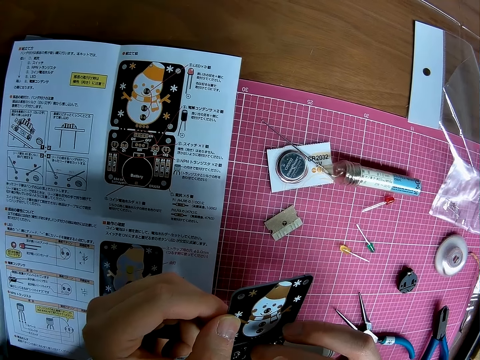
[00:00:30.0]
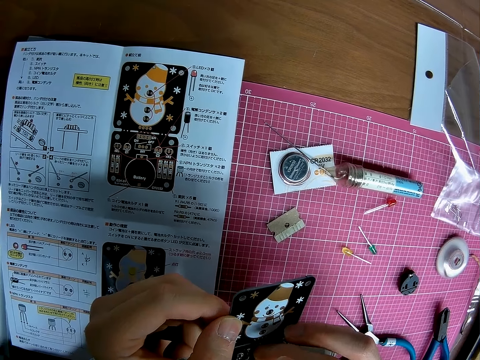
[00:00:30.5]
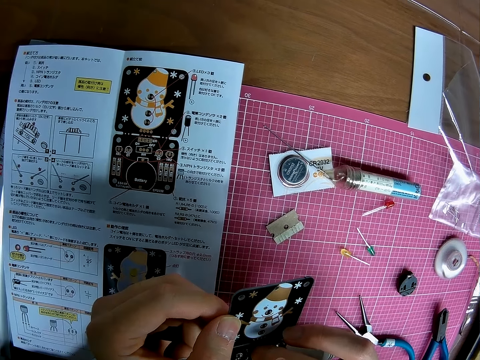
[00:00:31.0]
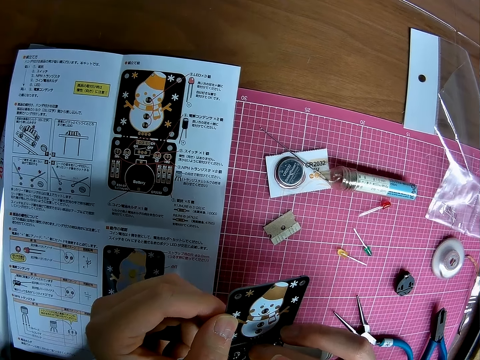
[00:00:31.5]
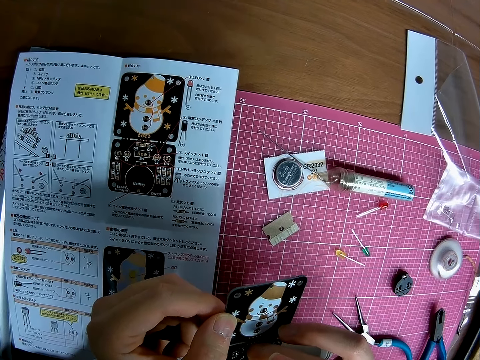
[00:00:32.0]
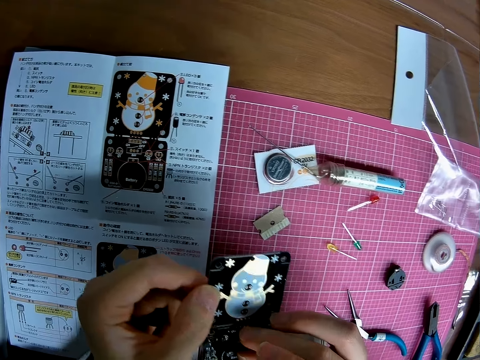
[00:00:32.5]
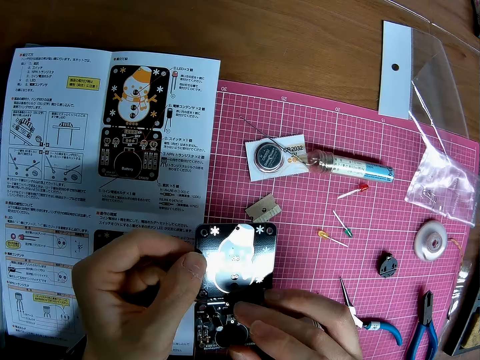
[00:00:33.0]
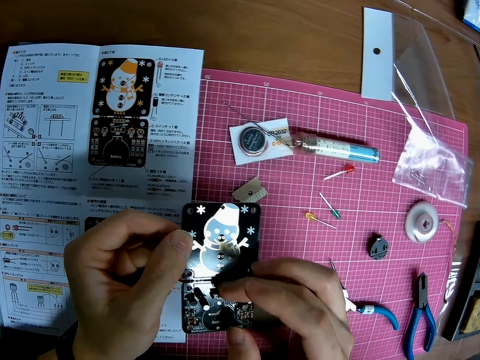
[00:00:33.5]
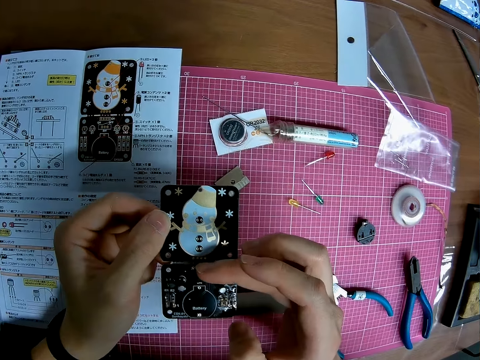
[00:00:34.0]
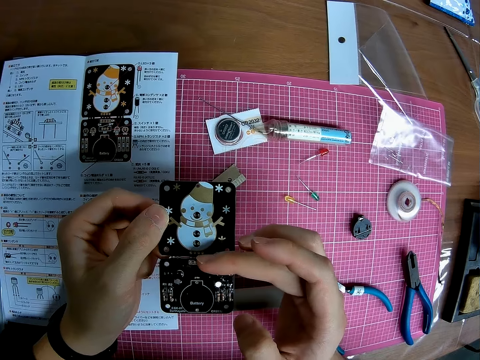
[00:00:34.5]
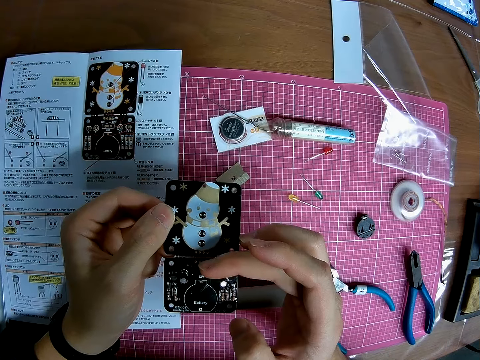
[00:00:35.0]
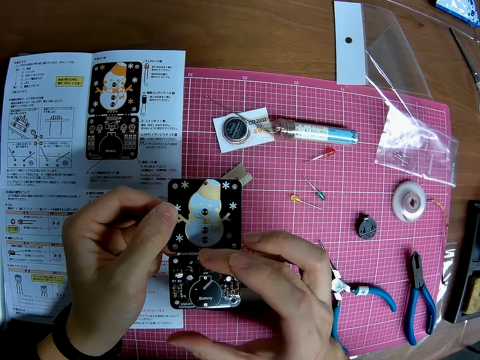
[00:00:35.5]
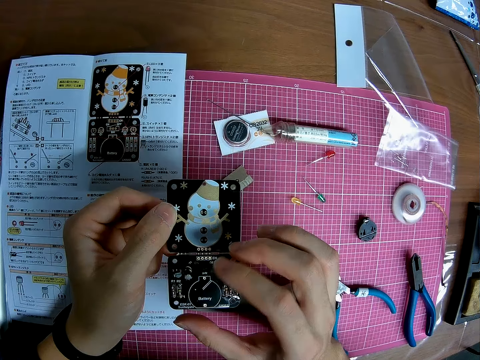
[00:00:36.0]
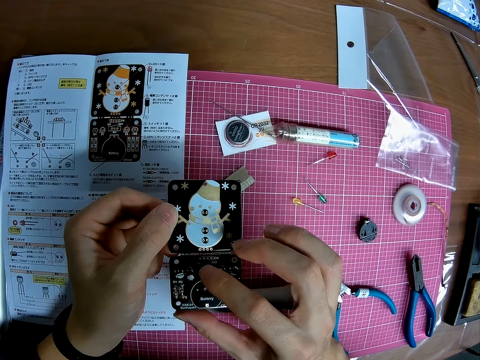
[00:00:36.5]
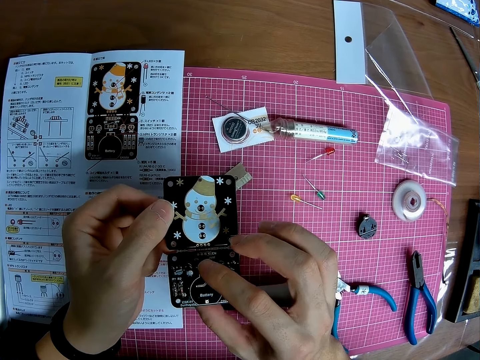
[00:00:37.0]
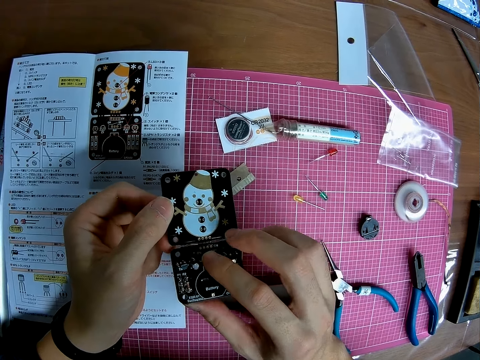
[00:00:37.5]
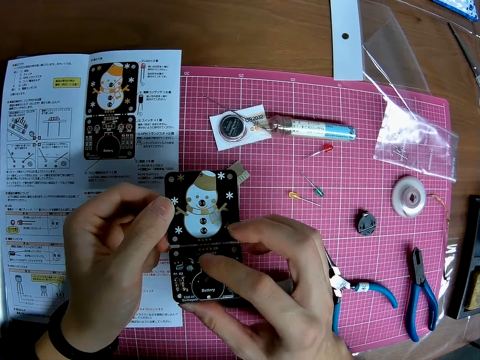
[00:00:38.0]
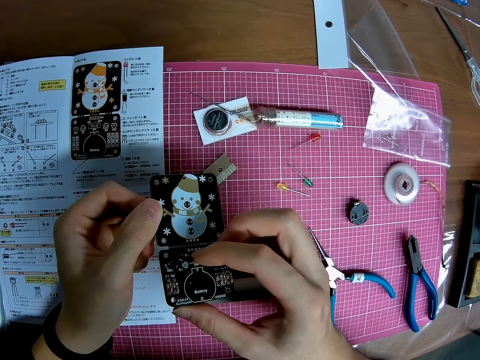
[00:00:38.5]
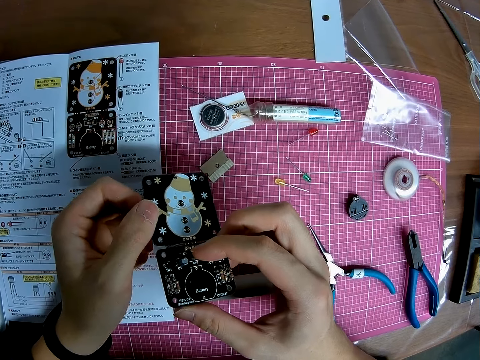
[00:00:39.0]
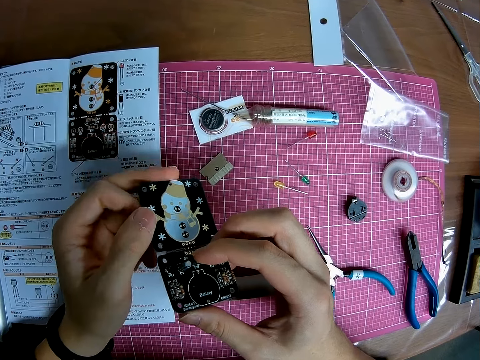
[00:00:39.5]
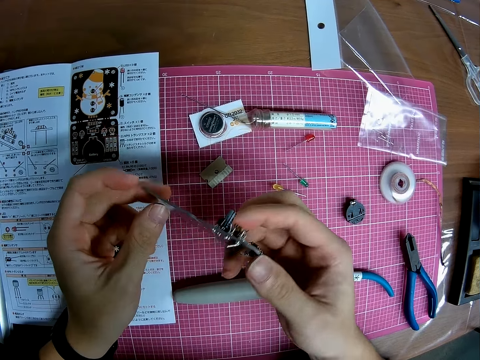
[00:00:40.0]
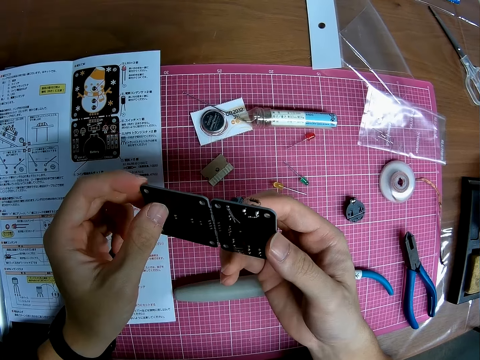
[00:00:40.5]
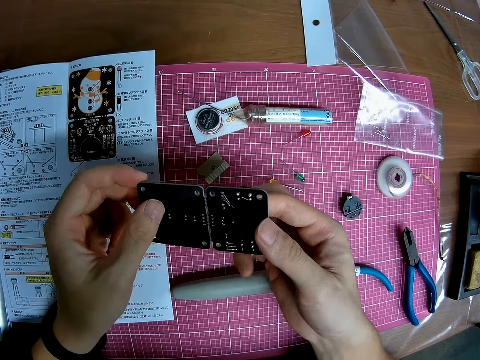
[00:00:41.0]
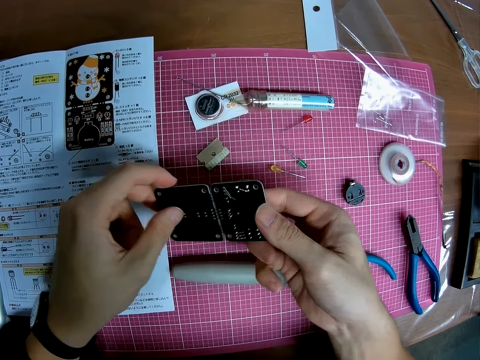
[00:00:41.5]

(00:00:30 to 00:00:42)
The camera wearer looks at the stereo board.

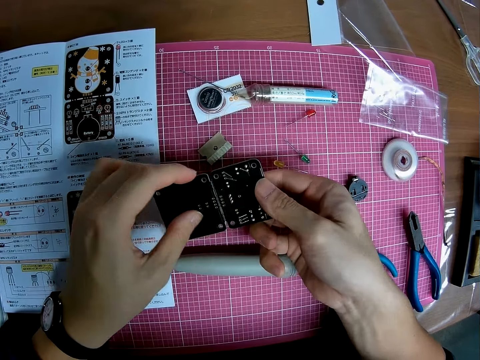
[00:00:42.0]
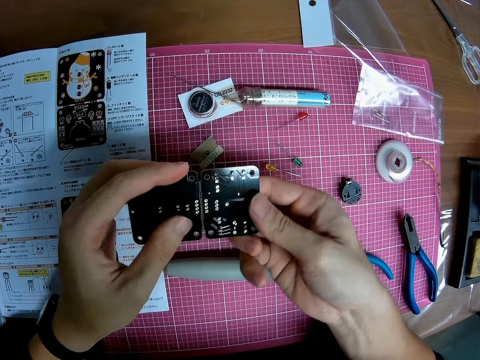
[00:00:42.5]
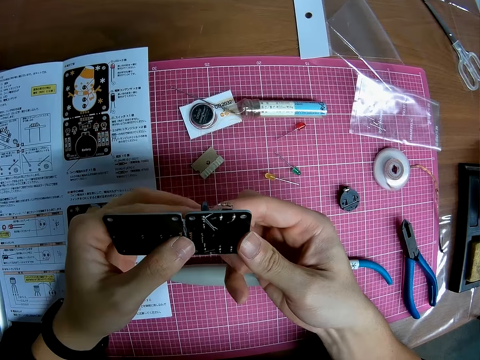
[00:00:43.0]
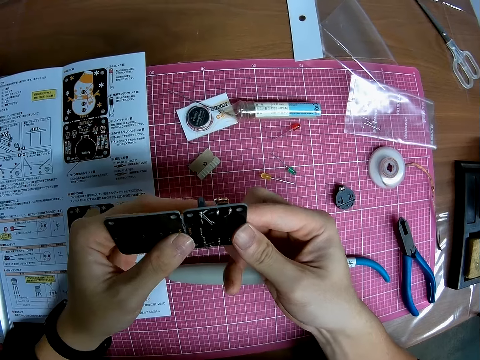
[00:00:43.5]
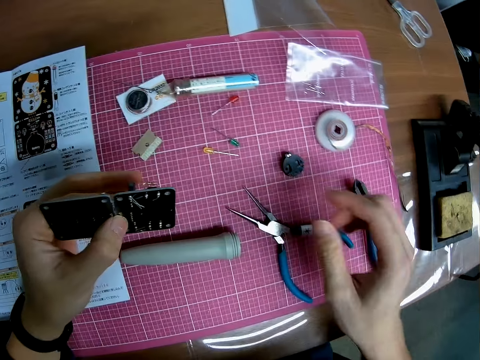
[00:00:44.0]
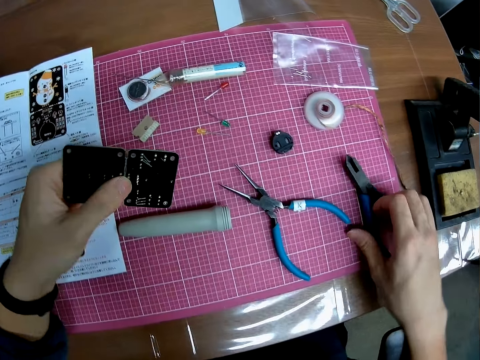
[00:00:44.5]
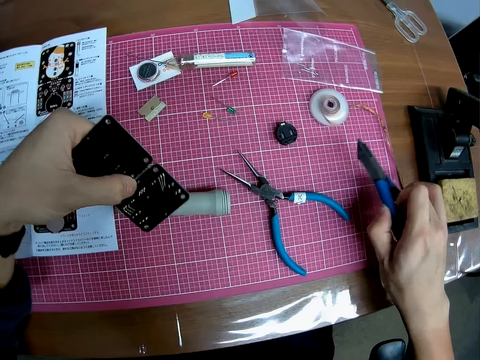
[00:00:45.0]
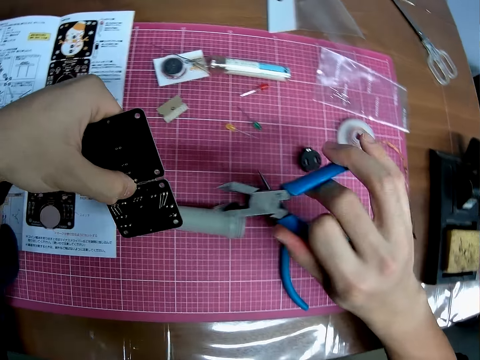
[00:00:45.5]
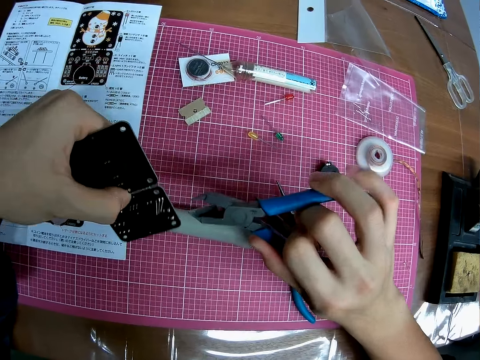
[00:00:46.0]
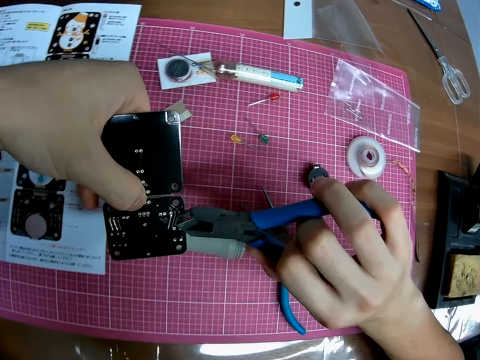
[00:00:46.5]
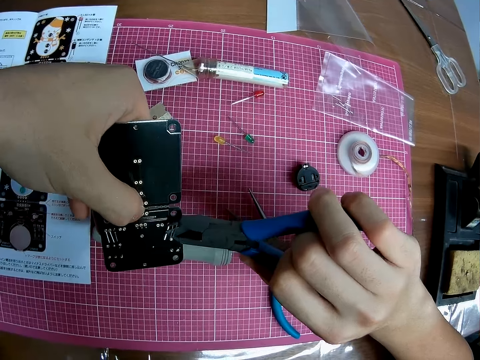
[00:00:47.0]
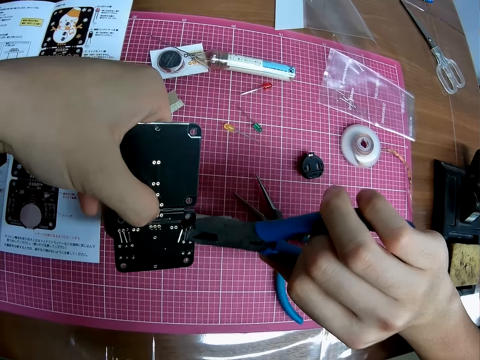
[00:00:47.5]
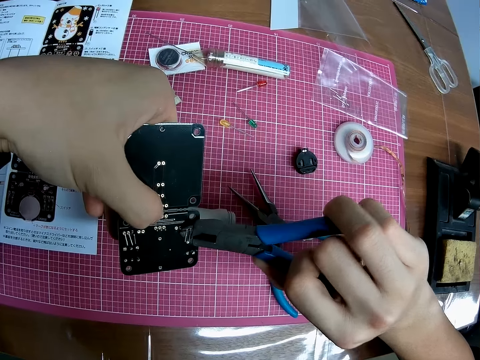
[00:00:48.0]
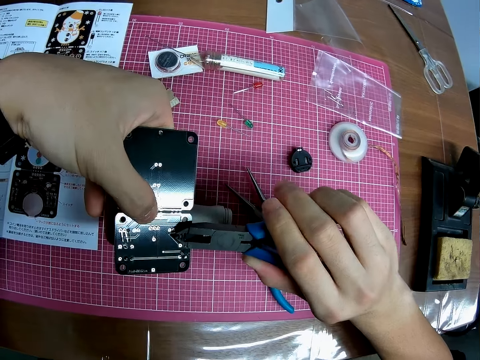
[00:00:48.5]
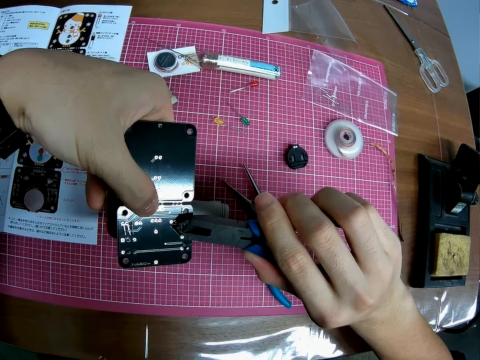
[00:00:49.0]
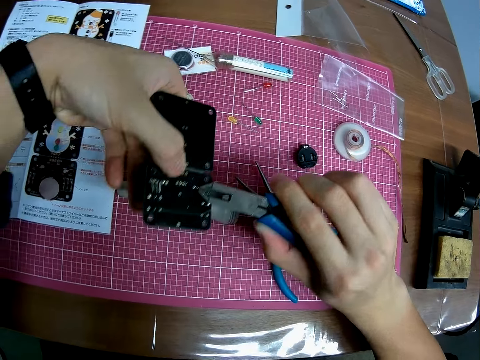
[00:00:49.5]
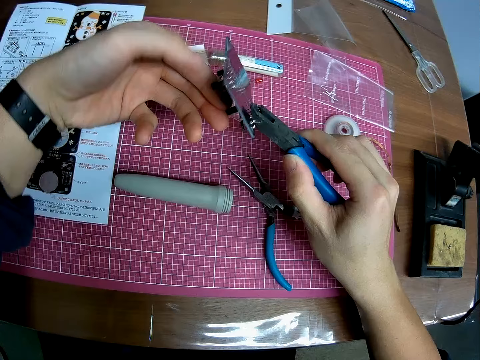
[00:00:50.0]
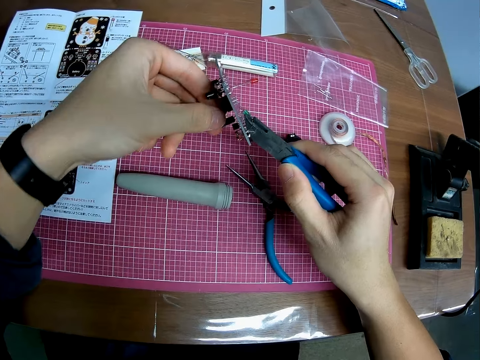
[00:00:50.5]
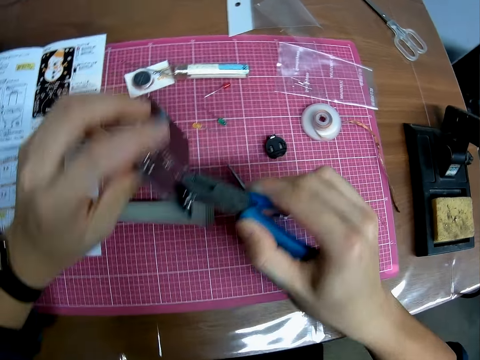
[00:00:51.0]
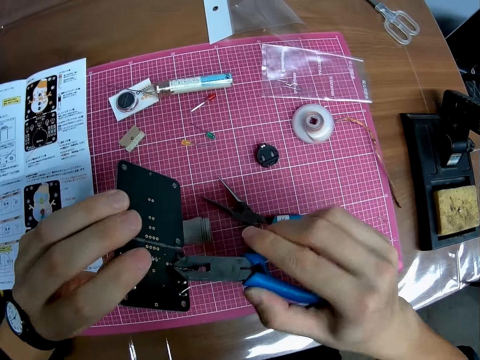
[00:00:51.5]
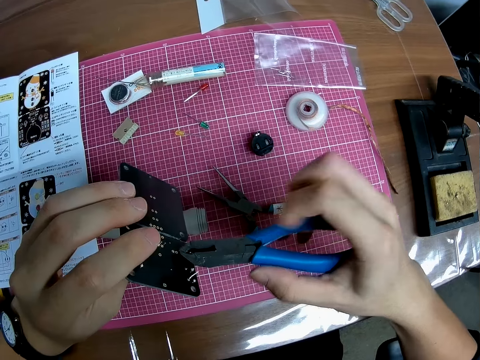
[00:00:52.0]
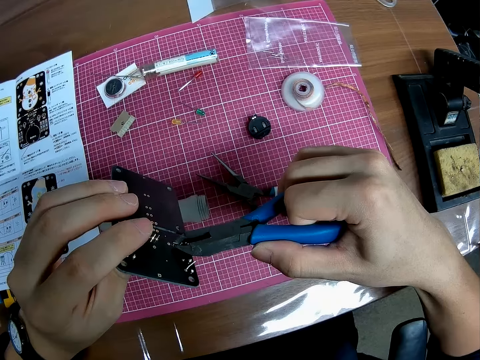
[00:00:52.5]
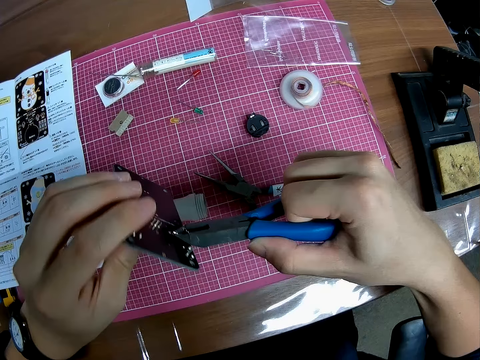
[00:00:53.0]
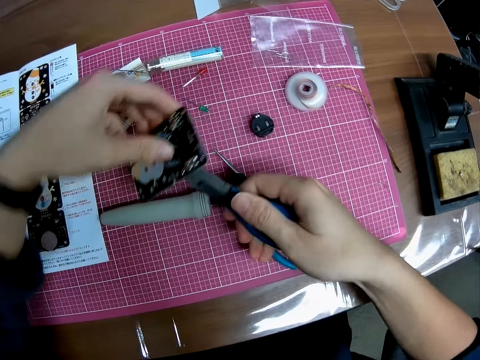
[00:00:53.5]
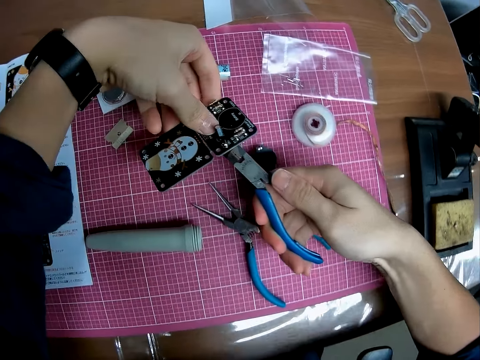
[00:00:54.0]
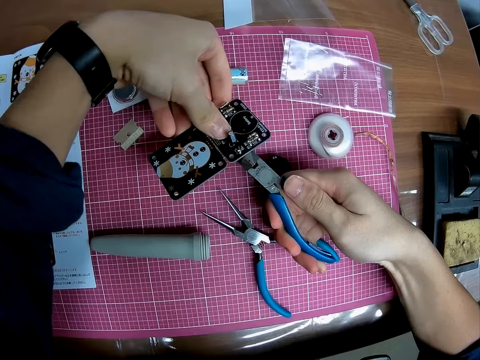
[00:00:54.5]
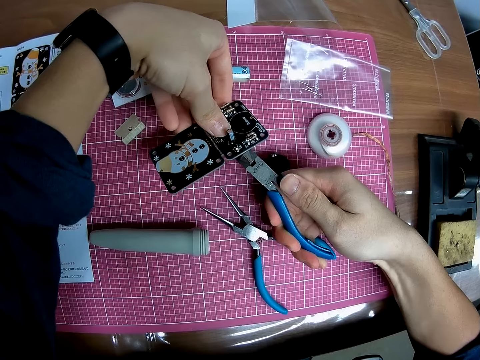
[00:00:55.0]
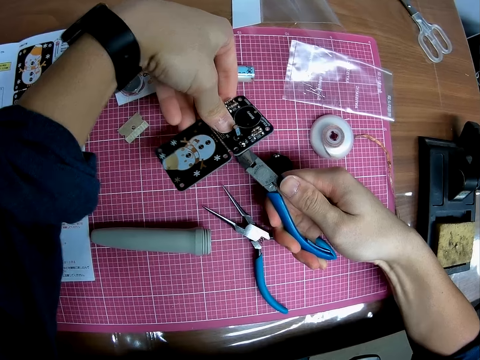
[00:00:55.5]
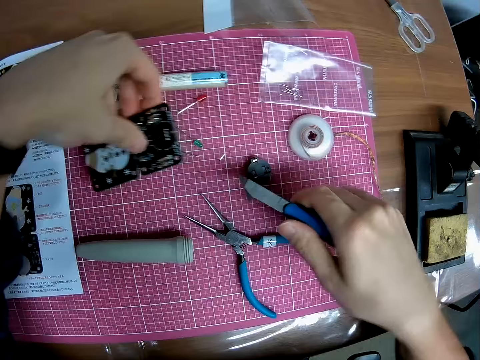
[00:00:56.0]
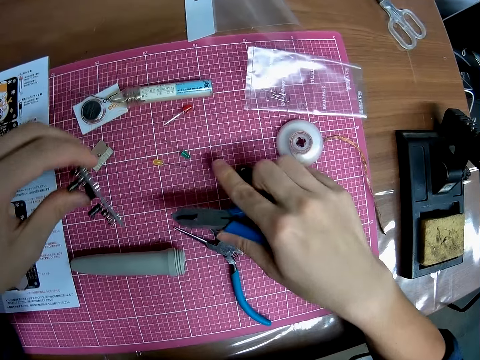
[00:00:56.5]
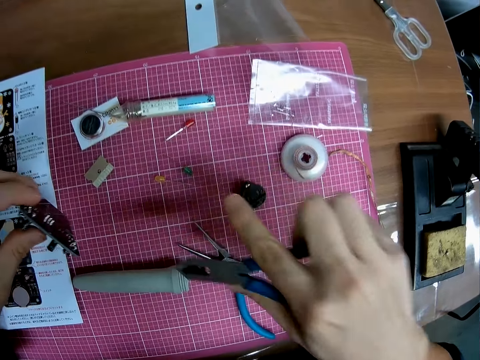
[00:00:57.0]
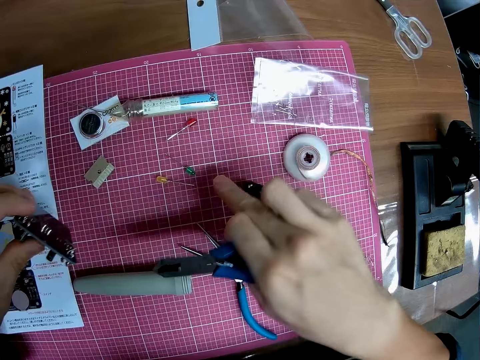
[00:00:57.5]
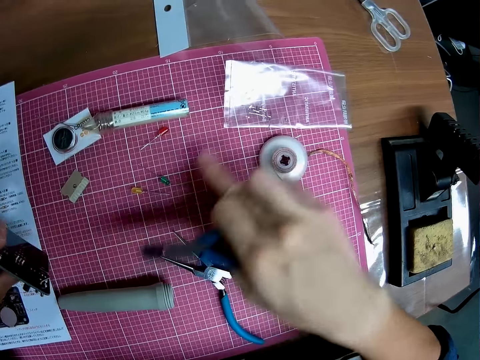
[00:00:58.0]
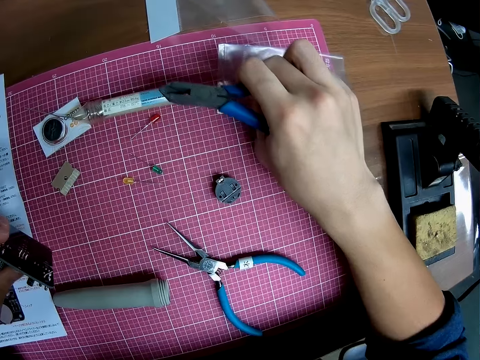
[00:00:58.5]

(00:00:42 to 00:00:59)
The camera wearer picks up pliers. He cuts the cable on the circuit board with the pliers. He removes something with his fingers.
